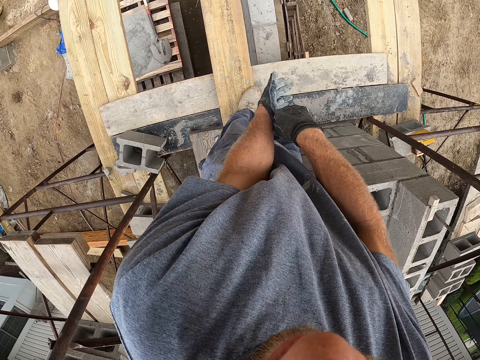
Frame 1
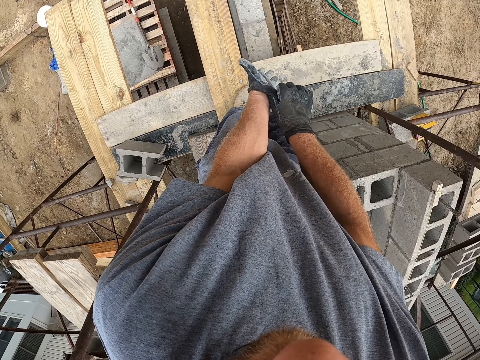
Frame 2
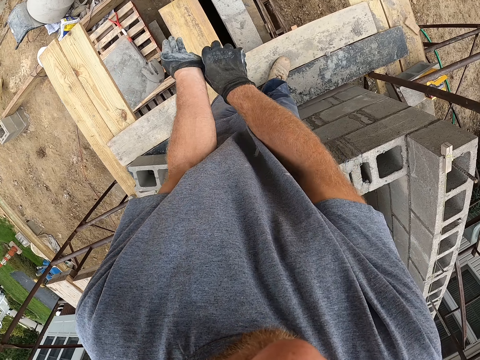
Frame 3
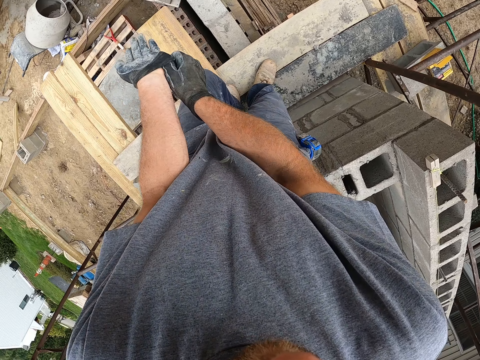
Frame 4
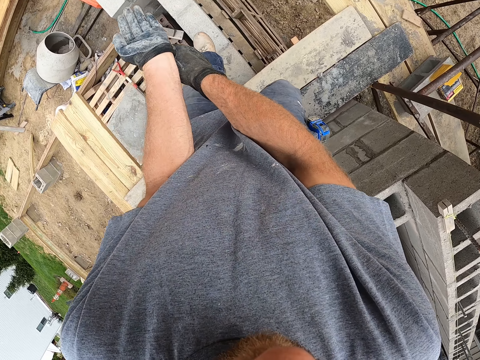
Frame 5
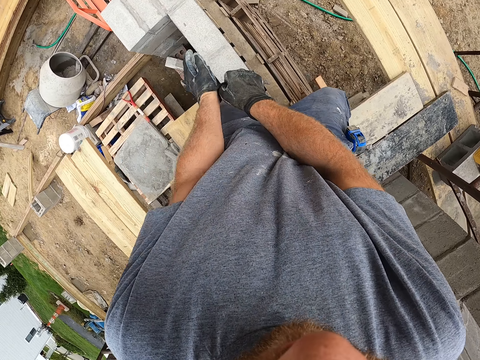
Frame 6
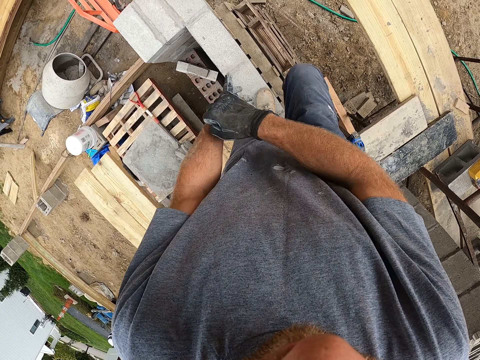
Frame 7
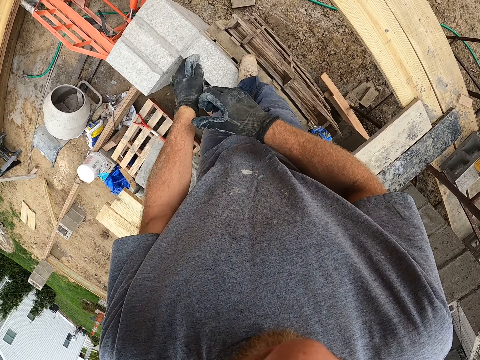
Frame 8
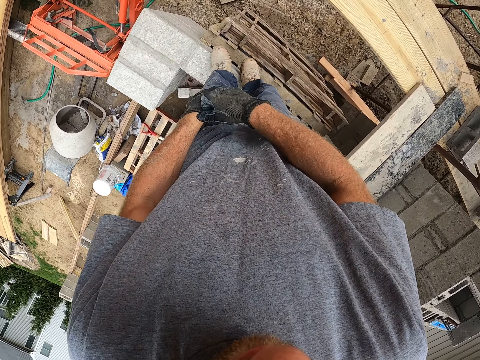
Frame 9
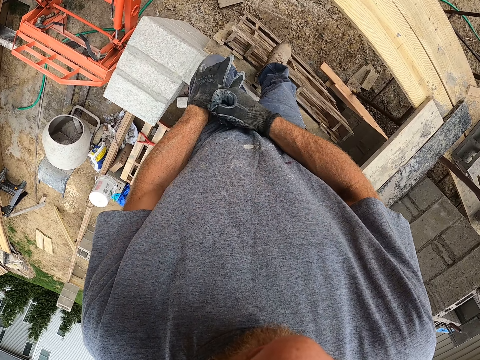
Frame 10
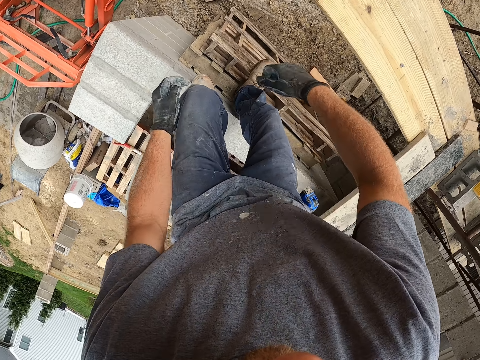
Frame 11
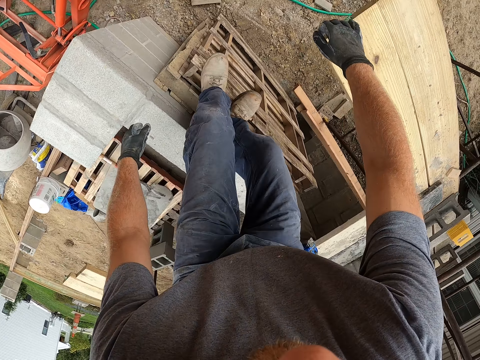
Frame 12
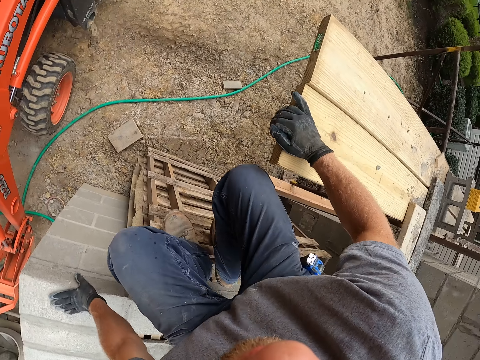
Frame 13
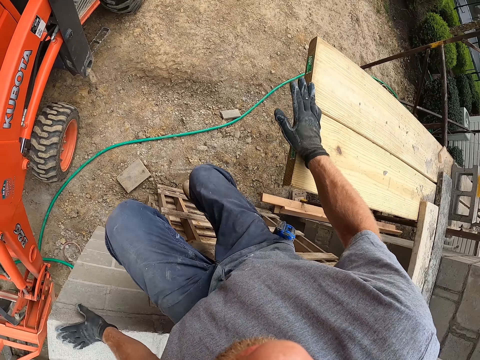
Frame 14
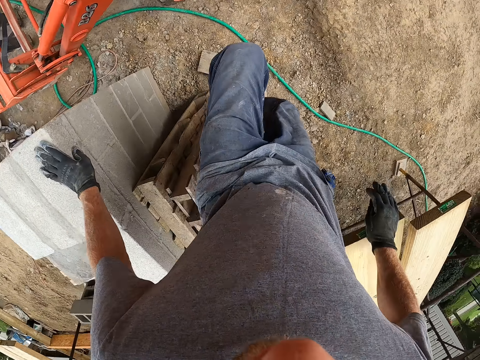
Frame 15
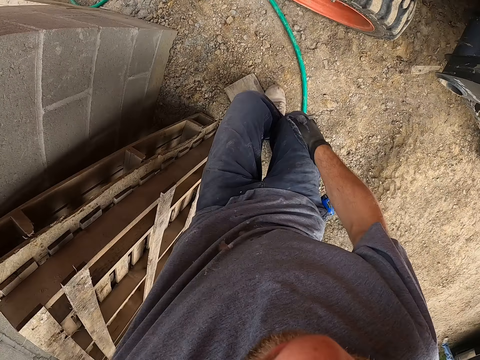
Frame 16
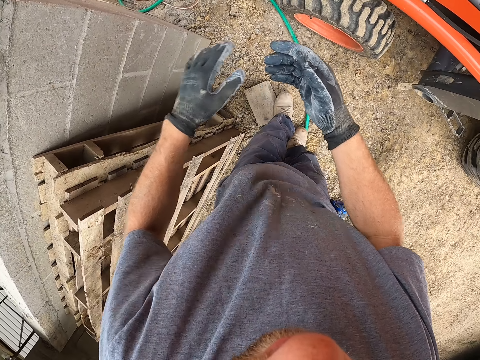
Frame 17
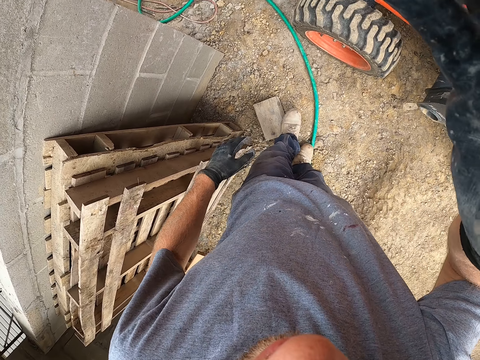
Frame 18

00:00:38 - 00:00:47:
The camera wearer walks on the scaffold. He jumps down from the wooden plank. He places his right hand on the wooden plank and places his left hand on a concrete block. He stands on the ground.
